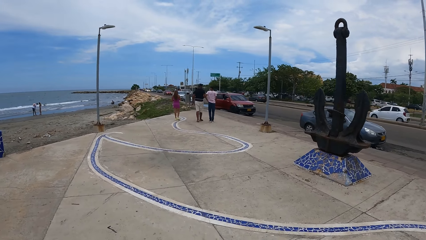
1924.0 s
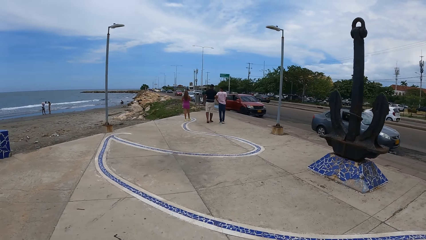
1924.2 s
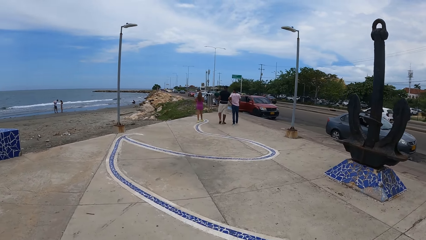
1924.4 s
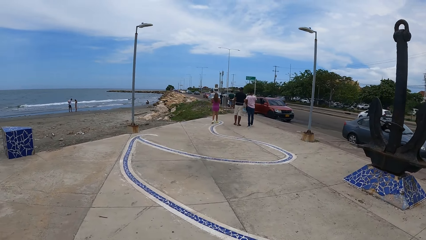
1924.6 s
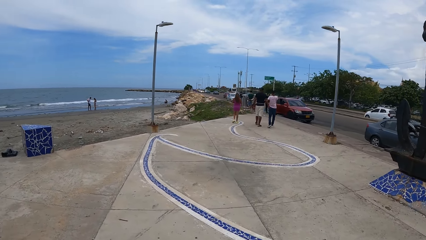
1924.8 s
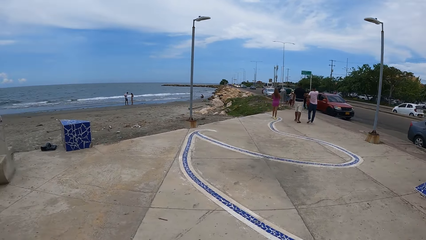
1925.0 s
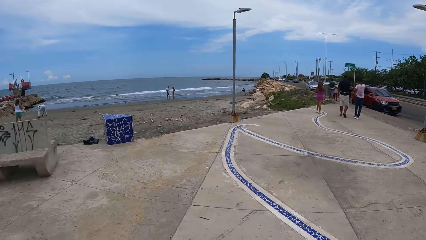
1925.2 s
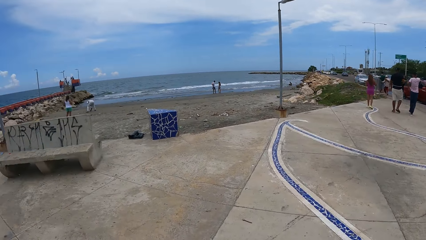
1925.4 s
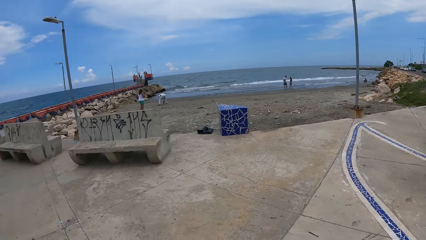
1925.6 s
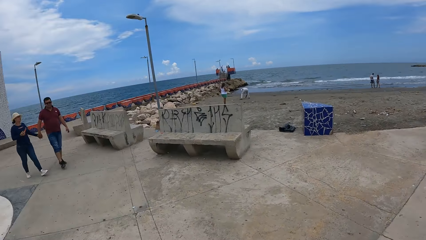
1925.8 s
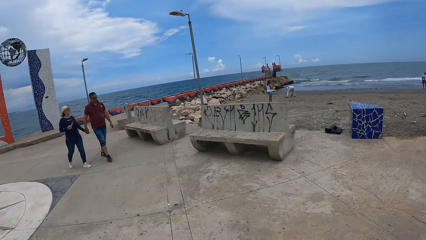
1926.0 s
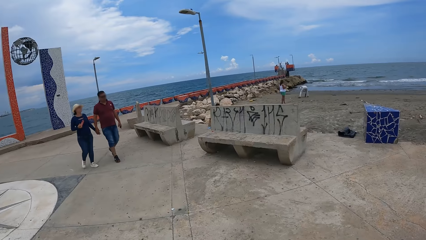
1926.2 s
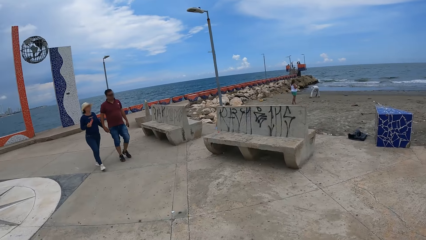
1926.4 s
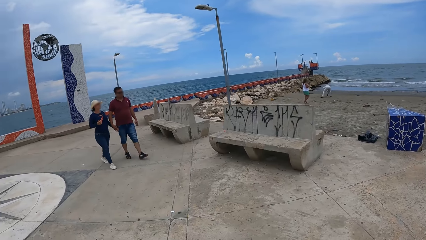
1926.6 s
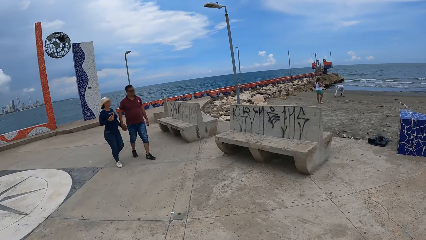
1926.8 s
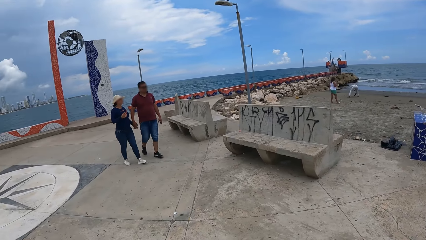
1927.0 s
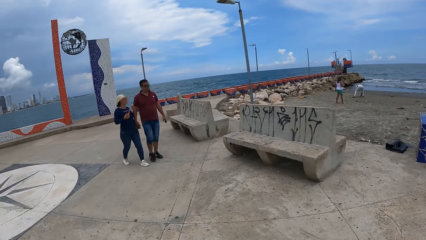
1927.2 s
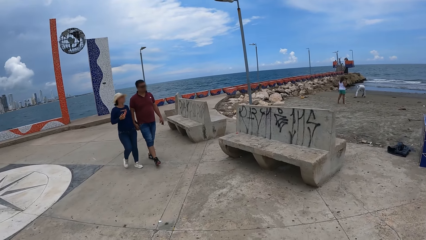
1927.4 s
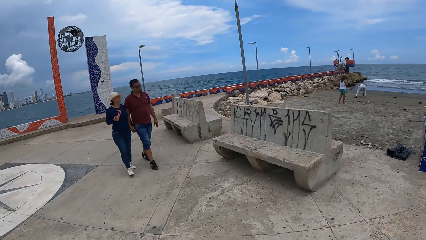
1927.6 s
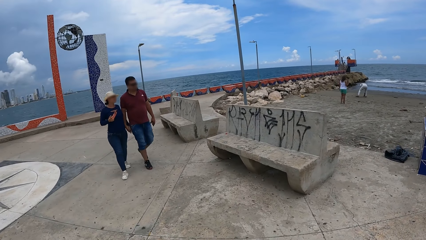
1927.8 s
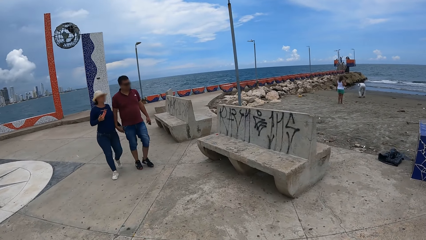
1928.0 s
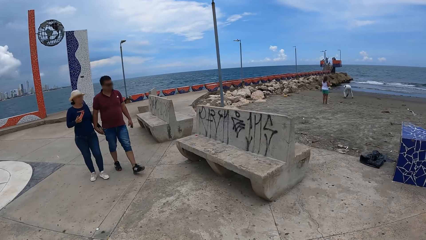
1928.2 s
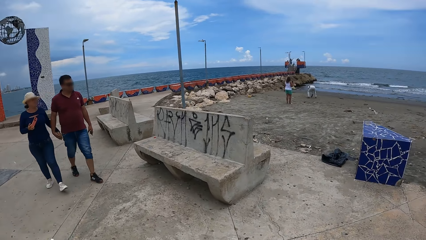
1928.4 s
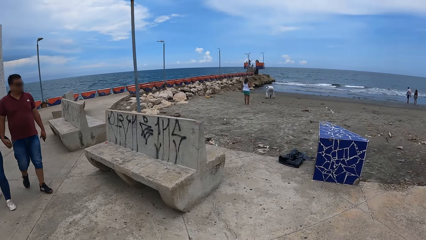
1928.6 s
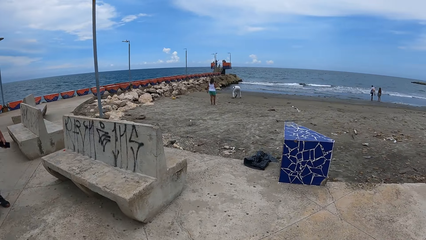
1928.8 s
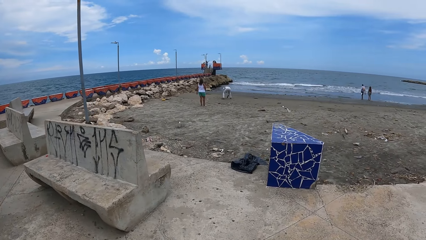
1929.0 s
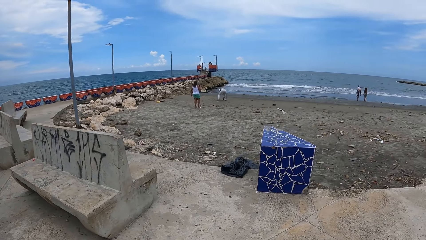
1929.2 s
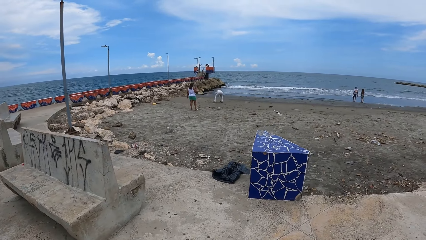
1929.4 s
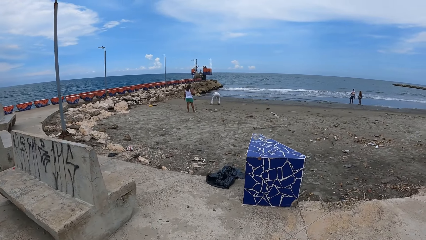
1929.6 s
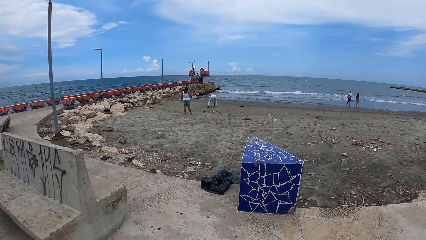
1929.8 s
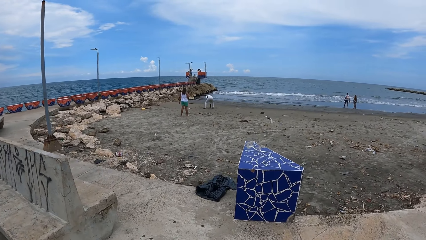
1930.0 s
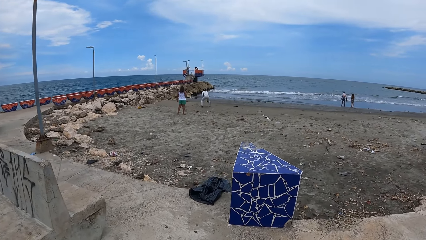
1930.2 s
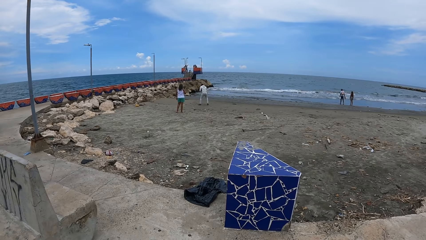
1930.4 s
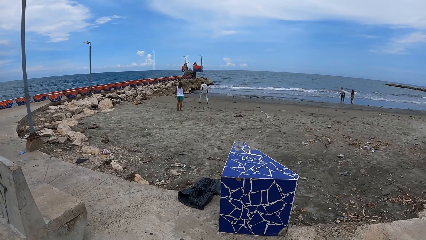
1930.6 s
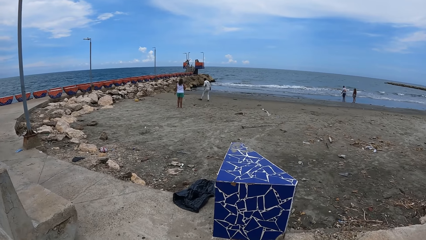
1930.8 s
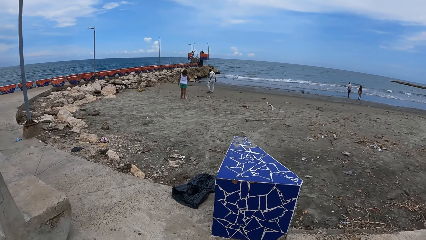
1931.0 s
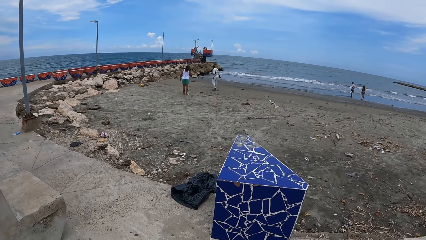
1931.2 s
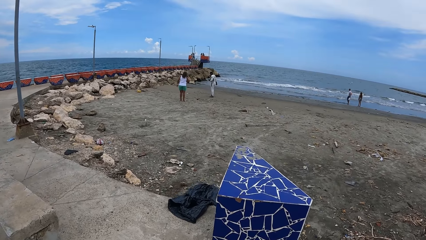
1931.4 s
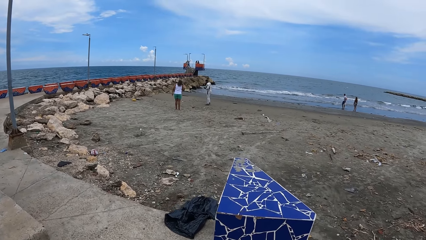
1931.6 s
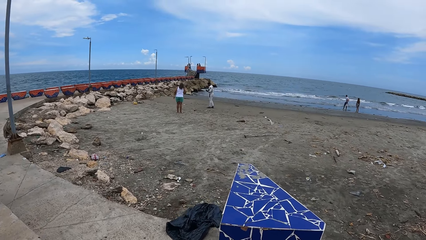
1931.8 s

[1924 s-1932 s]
The camera wearer looks around. They walk.

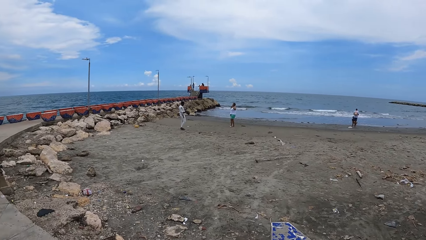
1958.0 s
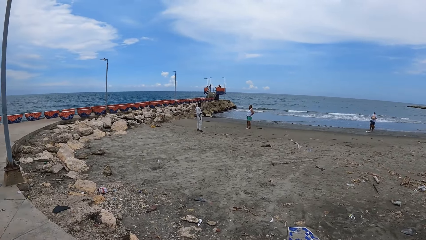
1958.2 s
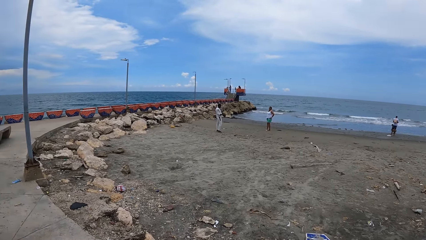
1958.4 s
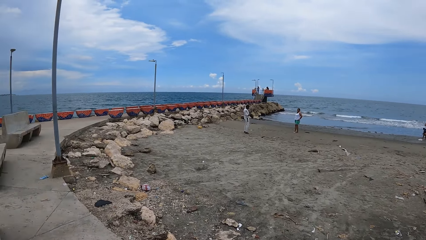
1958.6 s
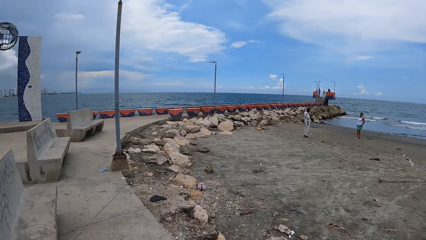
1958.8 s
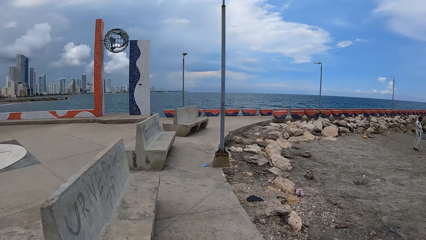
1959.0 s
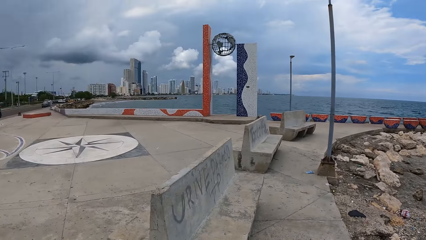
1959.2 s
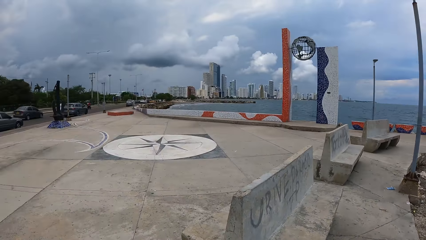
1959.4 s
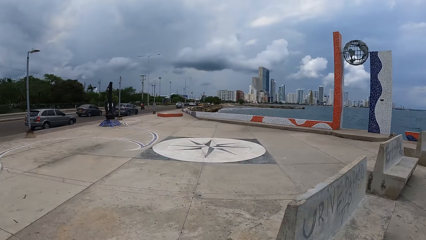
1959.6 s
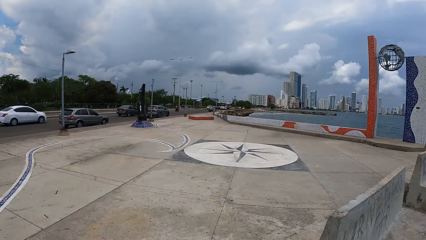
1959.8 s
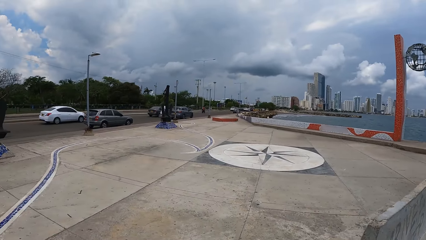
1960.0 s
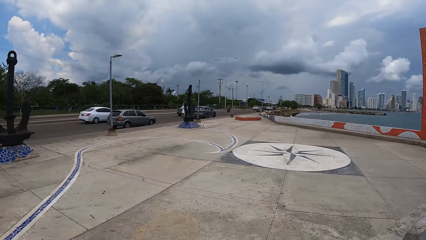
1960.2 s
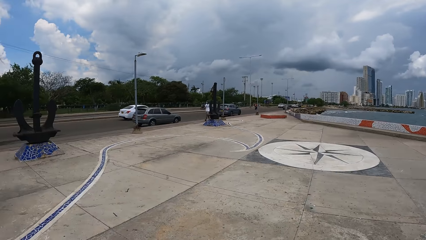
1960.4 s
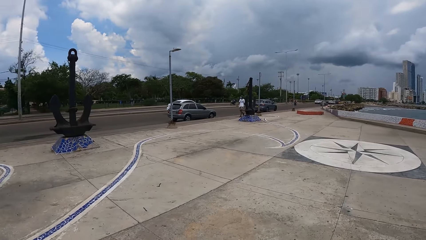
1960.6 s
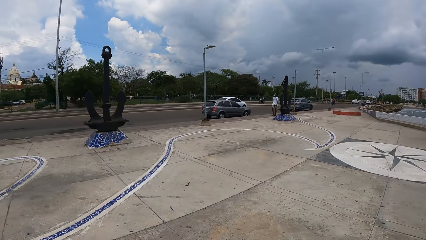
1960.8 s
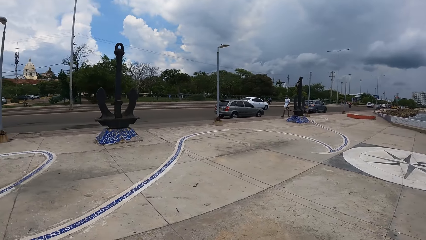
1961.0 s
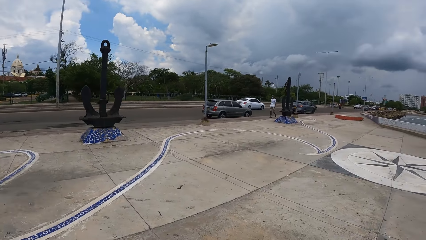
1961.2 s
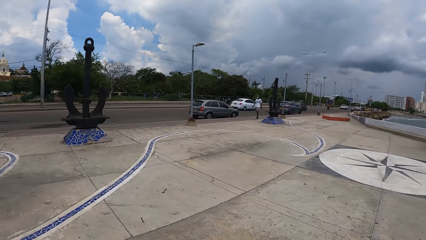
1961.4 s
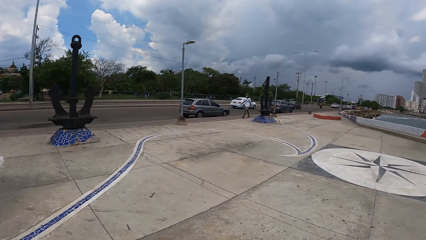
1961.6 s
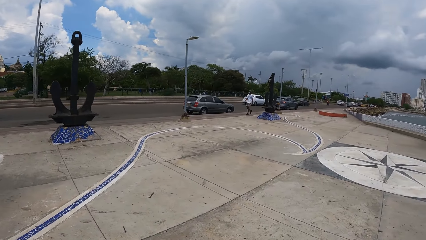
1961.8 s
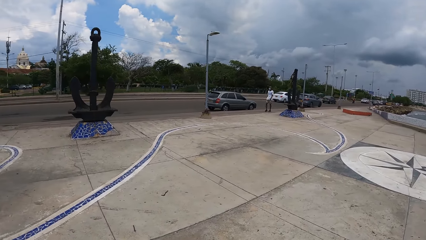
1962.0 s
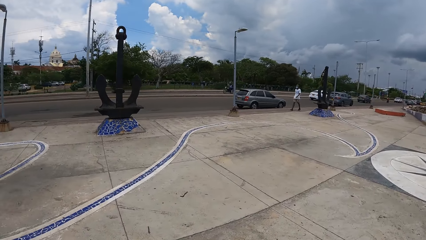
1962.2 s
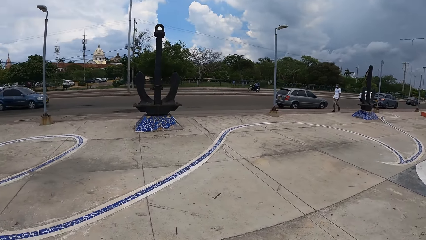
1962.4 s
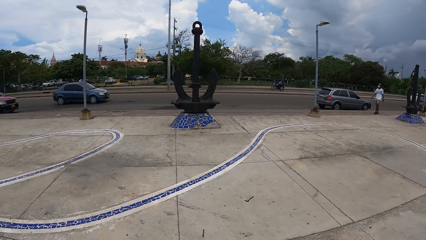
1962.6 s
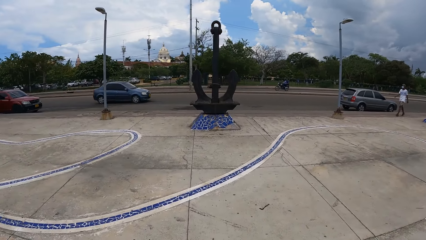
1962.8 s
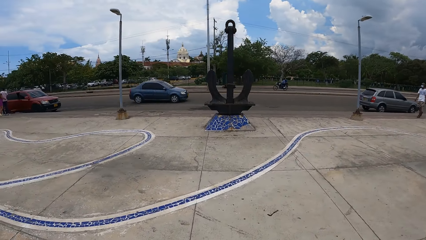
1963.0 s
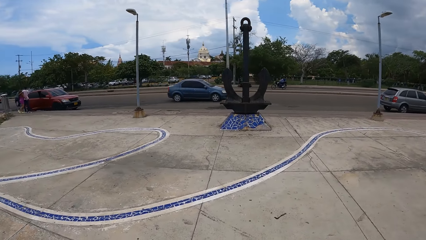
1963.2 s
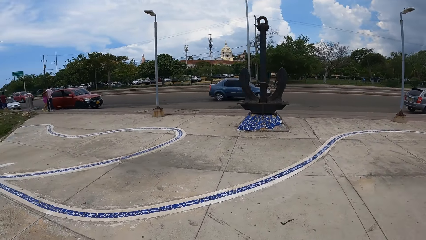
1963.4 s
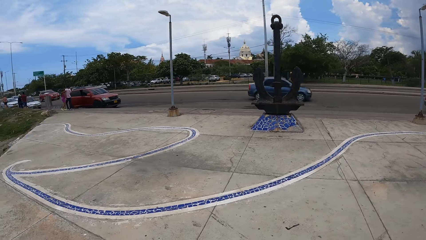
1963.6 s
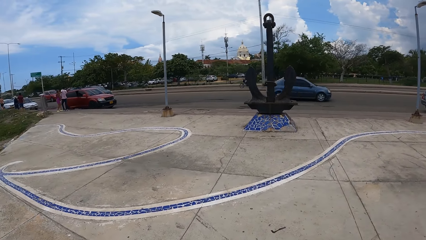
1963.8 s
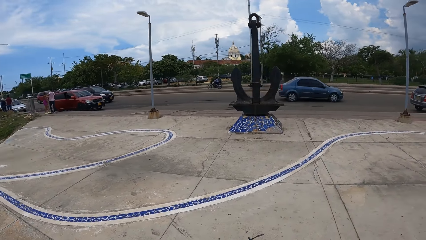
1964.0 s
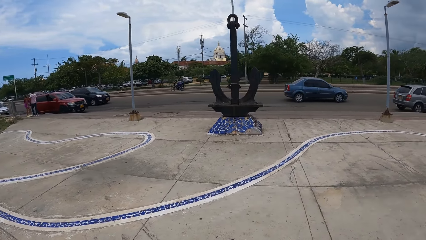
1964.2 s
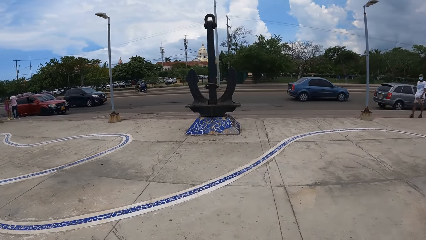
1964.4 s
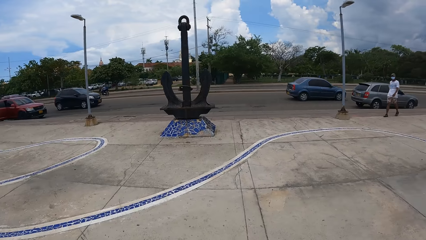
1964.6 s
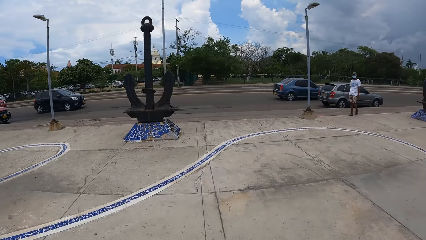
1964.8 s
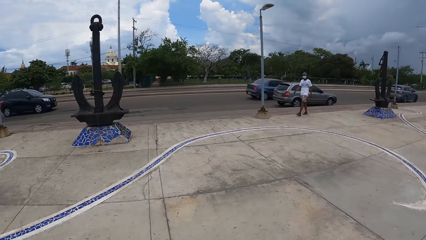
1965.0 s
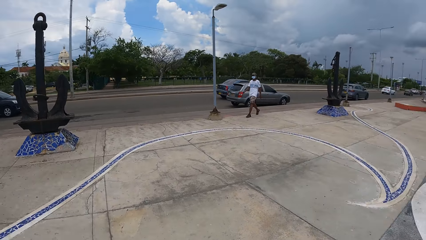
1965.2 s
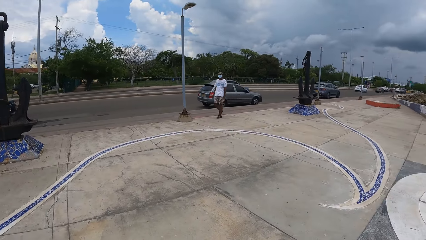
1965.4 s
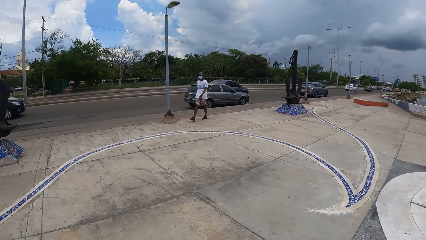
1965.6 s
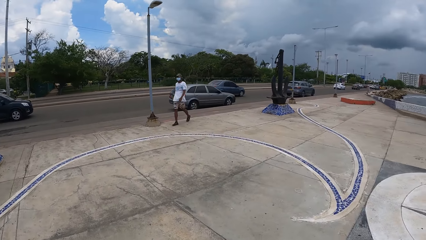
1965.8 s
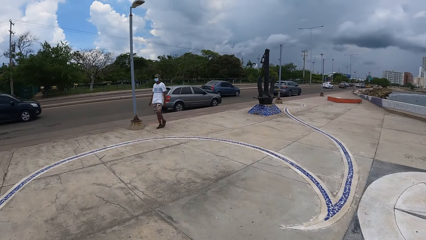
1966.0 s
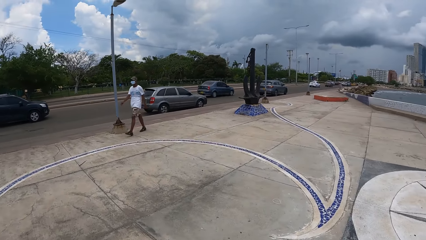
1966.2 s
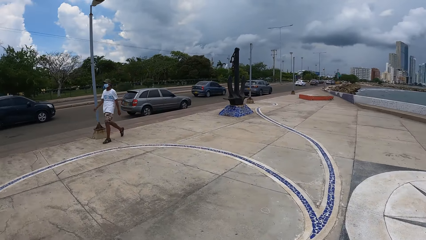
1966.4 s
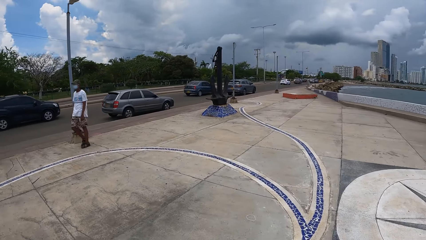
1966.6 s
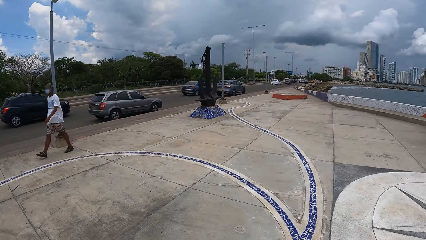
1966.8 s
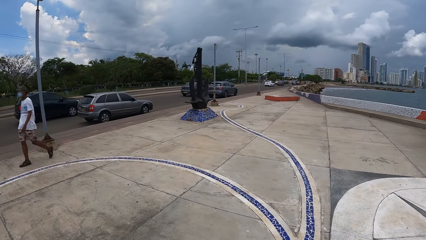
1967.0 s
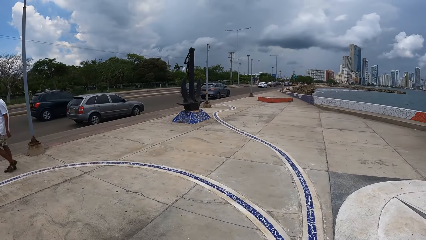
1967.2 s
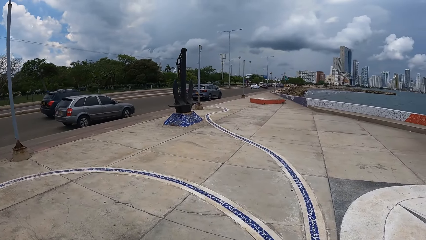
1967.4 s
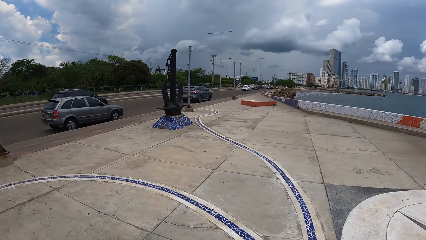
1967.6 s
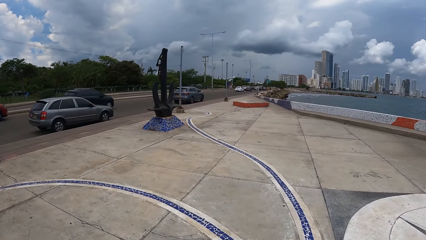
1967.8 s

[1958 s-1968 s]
The camera wearer looks around. They walk.
